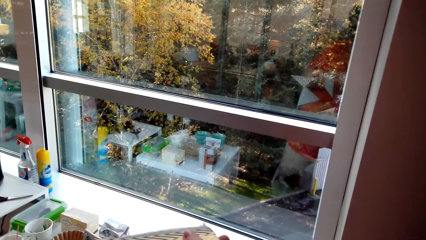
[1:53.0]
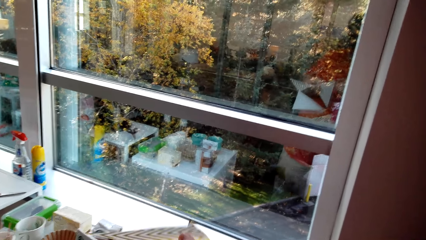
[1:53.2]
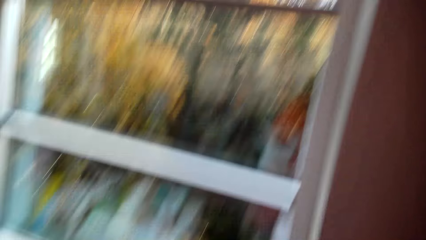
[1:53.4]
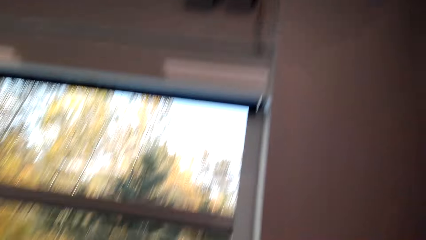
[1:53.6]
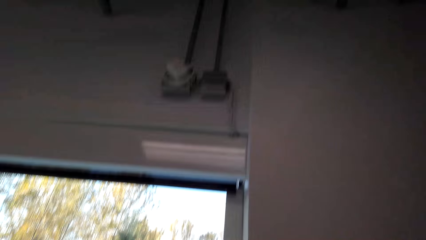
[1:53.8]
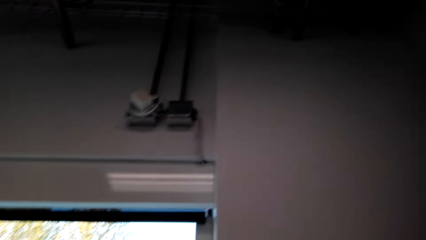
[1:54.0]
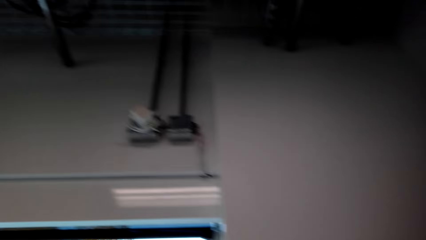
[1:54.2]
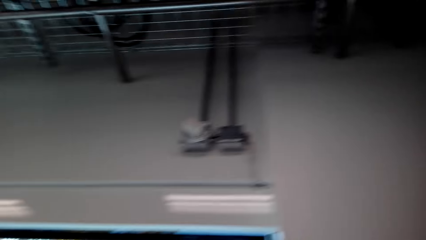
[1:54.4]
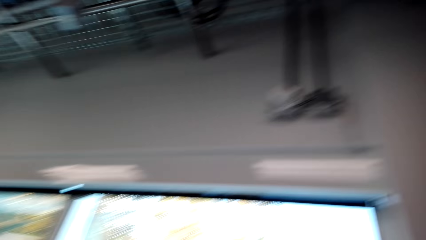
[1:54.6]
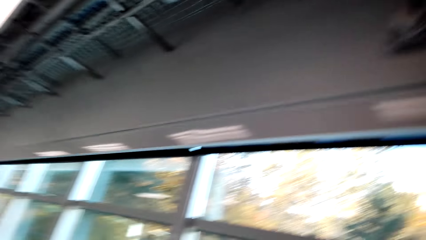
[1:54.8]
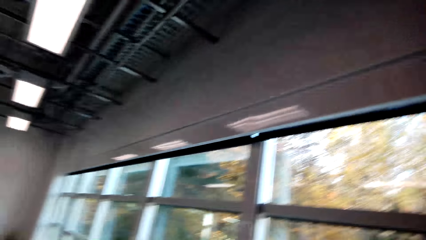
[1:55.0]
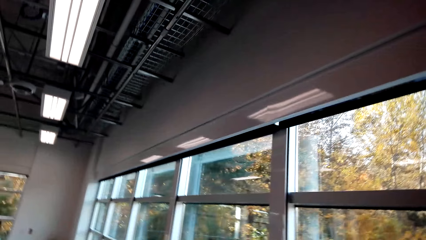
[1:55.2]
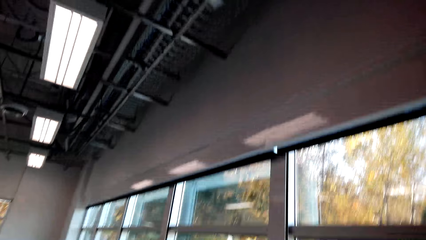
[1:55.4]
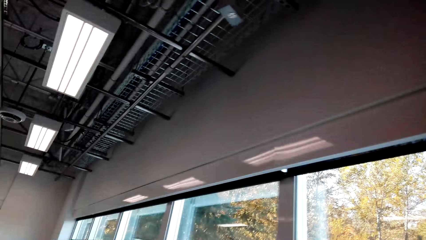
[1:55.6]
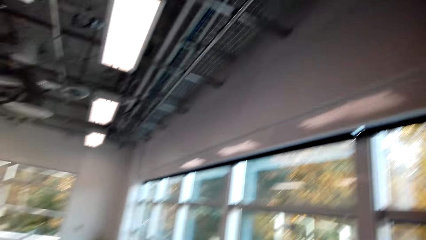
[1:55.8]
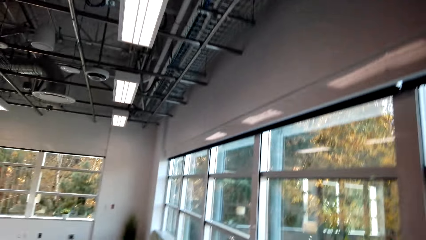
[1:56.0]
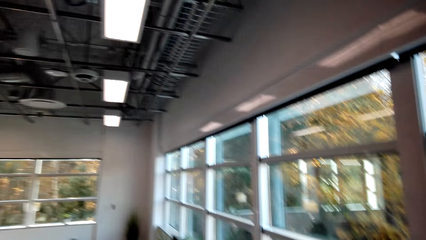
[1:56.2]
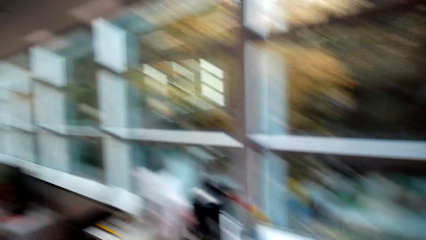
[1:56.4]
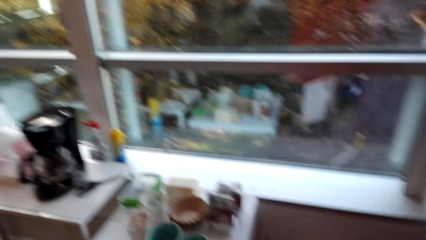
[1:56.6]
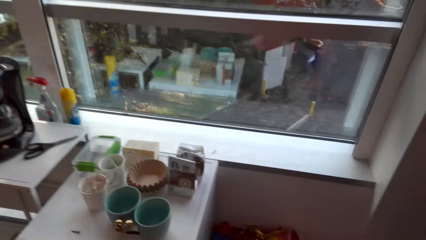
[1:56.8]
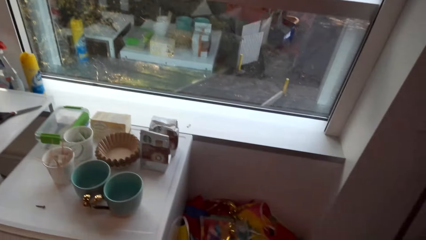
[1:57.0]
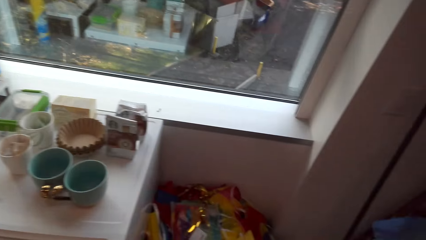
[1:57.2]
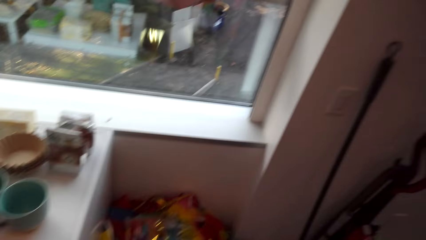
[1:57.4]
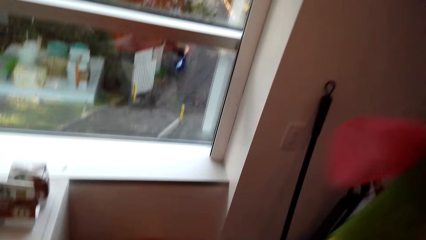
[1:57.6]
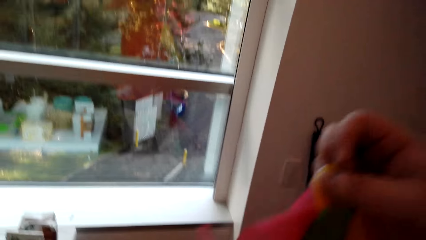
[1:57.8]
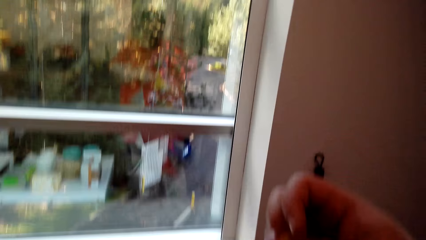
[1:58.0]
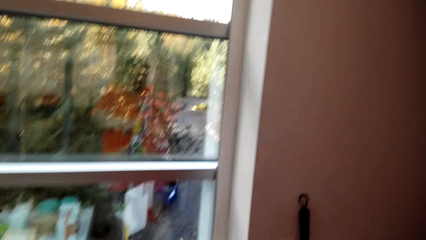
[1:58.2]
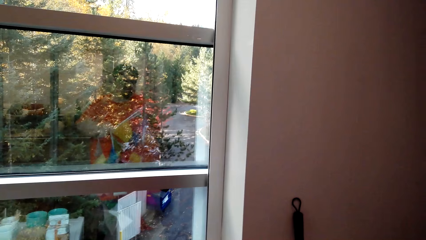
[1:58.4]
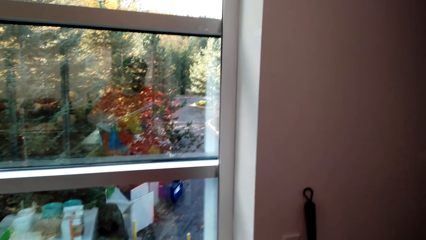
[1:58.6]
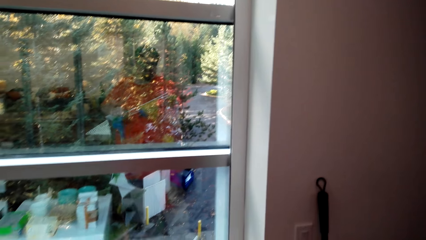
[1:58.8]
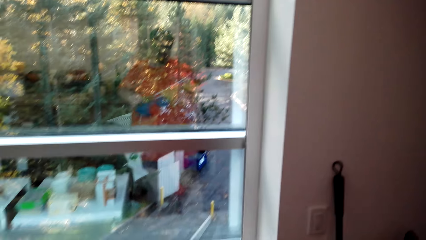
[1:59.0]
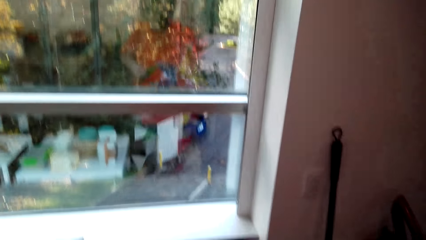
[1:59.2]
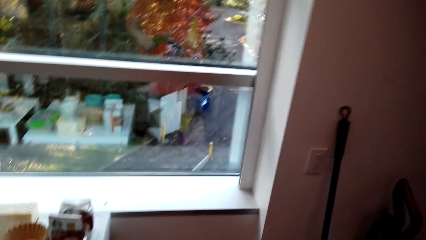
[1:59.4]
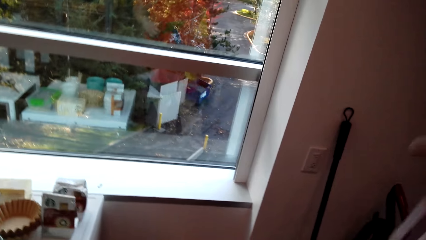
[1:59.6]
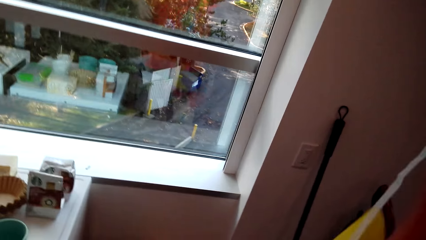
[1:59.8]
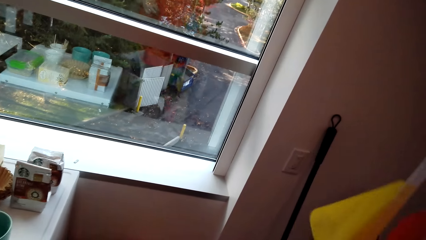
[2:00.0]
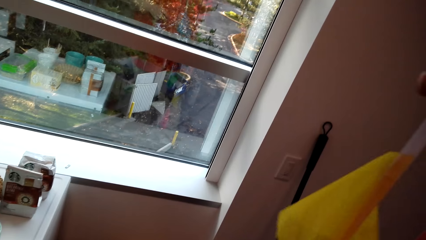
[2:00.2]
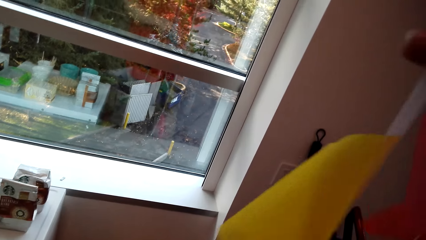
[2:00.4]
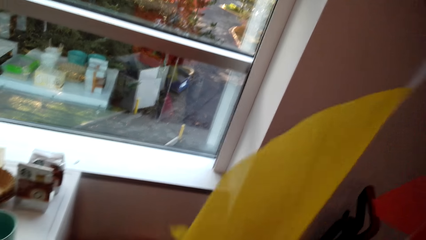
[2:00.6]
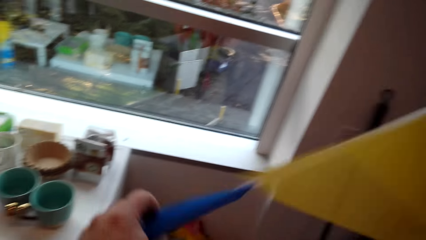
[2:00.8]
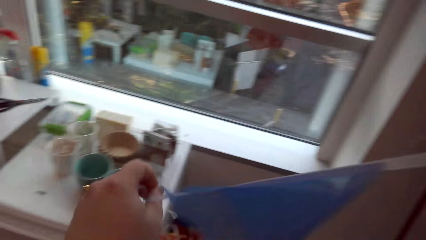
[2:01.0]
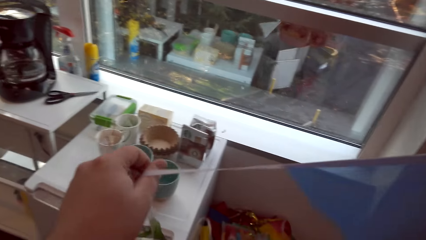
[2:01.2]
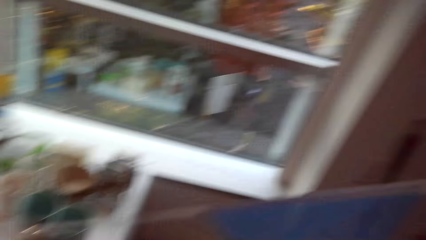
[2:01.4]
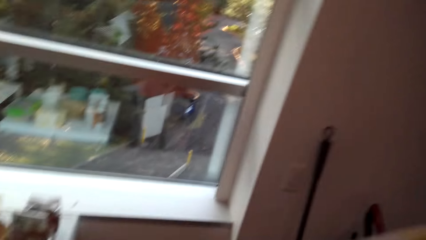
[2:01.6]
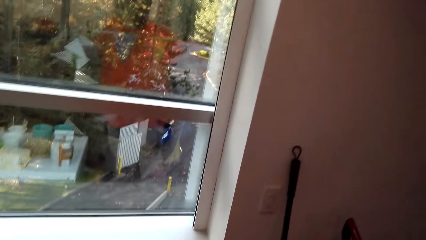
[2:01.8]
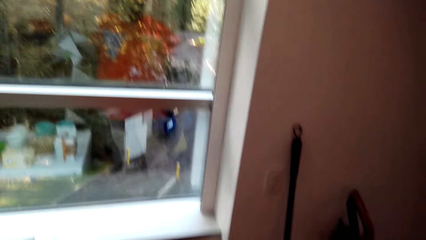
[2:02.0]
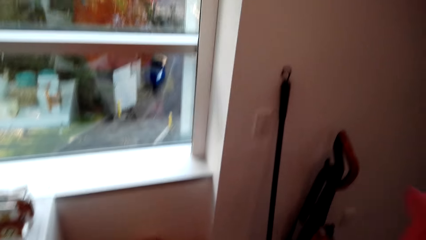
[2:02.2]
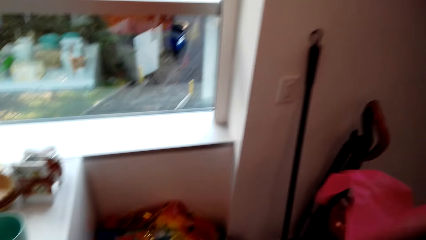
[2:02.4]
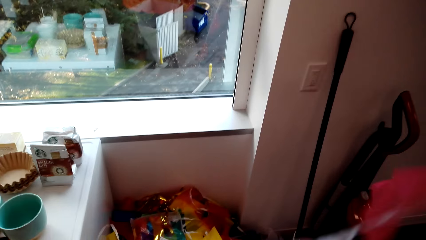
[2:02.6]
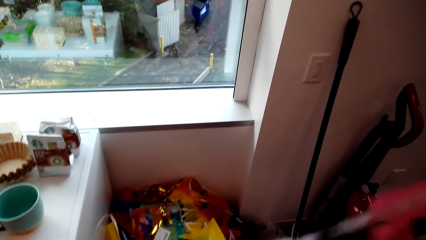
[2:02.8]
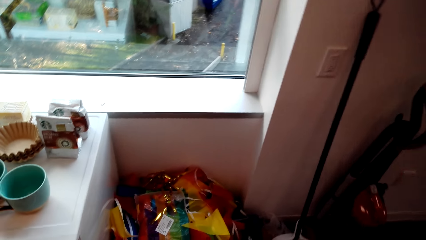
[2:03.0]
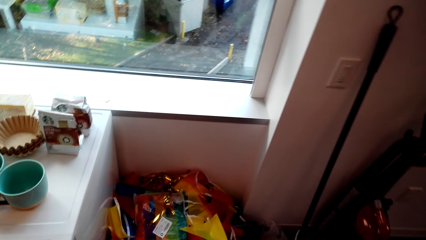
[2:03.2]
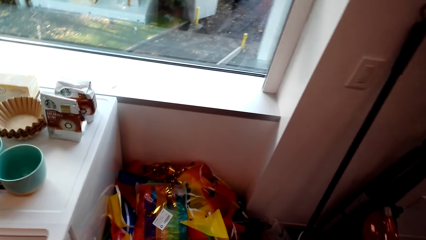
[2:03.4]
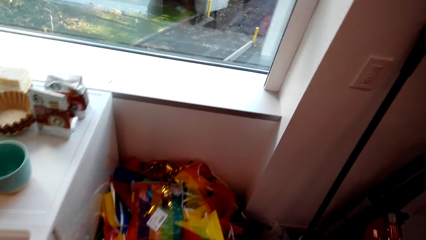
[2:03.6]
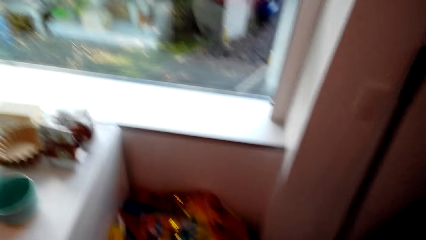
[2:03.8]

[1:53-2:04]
The camera wearer looks around the house. They check the decoration.

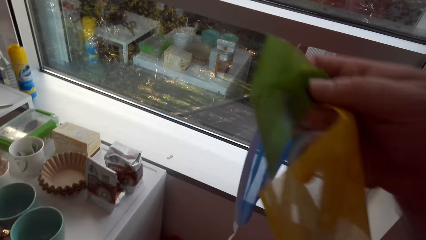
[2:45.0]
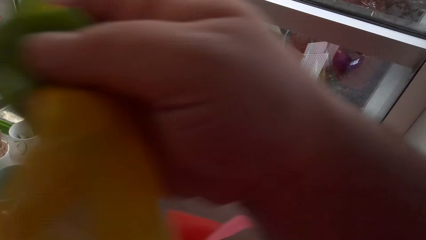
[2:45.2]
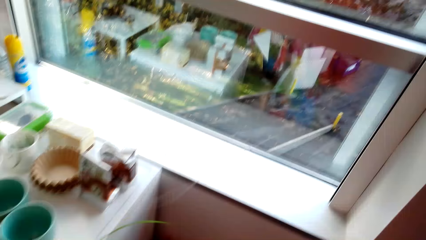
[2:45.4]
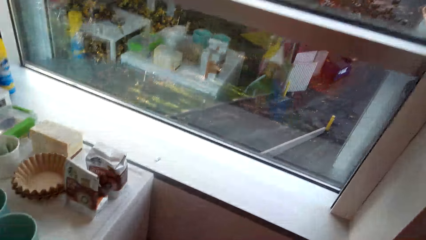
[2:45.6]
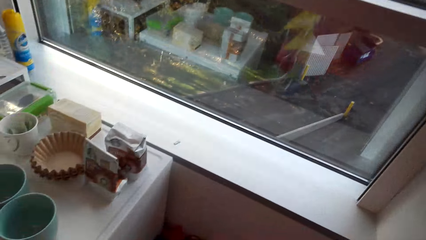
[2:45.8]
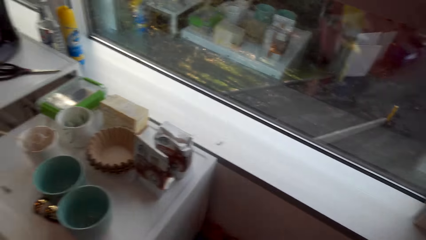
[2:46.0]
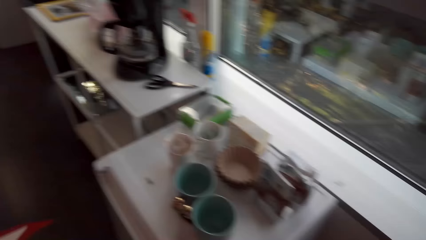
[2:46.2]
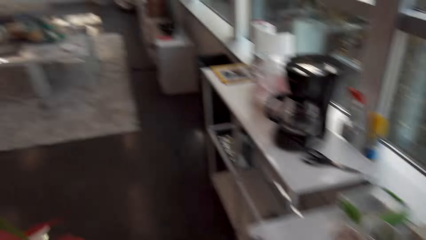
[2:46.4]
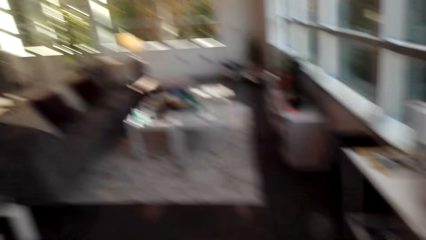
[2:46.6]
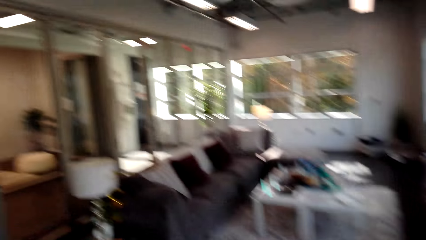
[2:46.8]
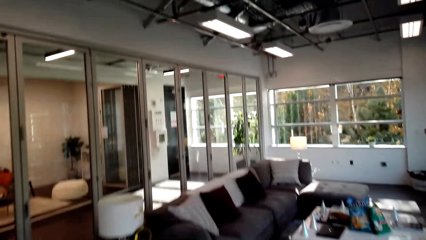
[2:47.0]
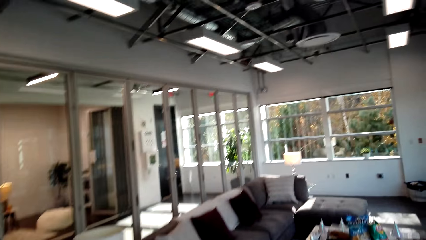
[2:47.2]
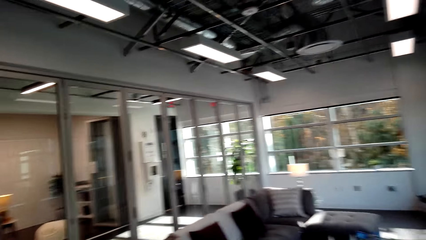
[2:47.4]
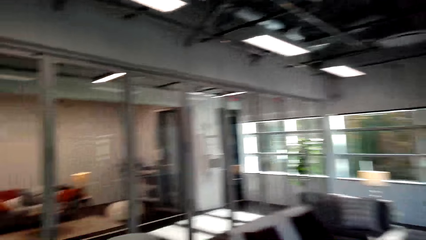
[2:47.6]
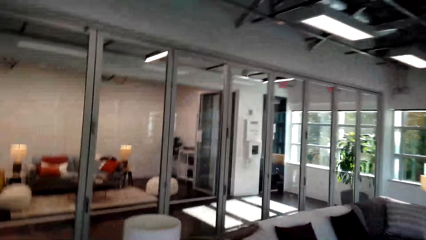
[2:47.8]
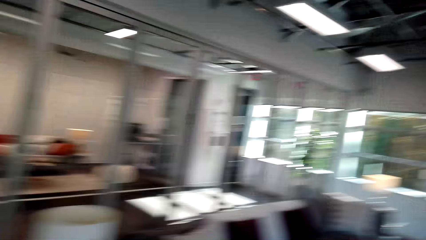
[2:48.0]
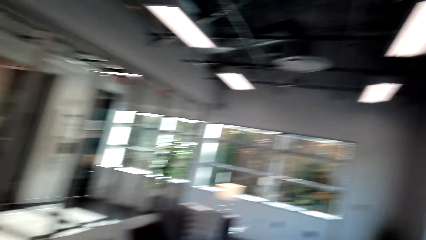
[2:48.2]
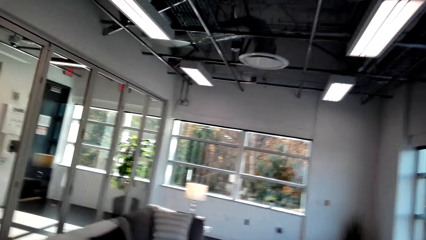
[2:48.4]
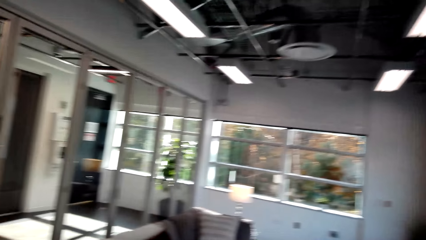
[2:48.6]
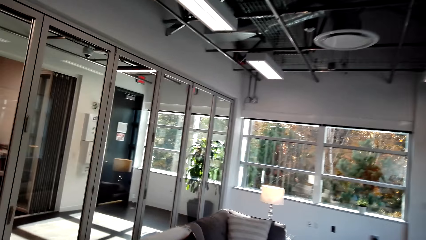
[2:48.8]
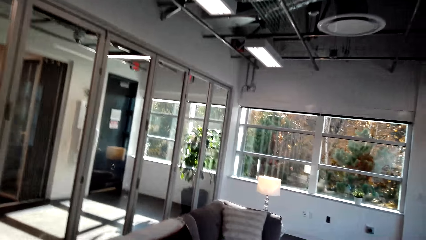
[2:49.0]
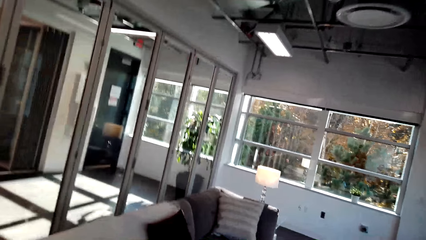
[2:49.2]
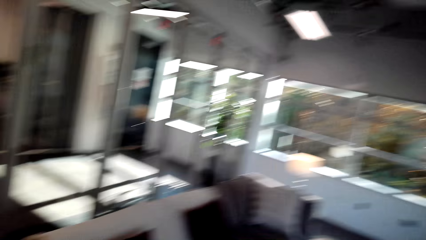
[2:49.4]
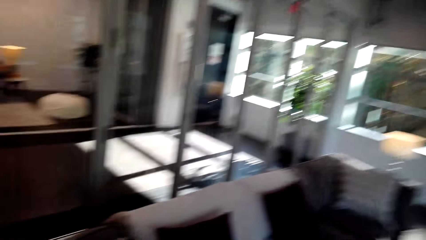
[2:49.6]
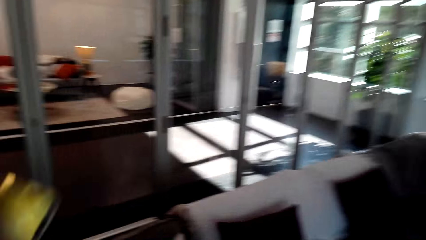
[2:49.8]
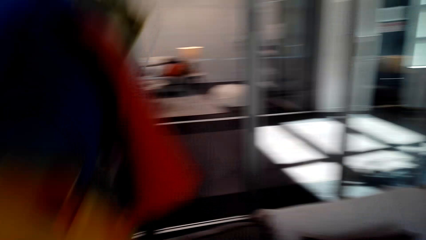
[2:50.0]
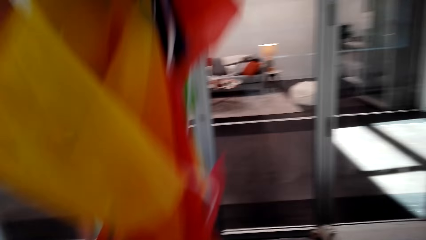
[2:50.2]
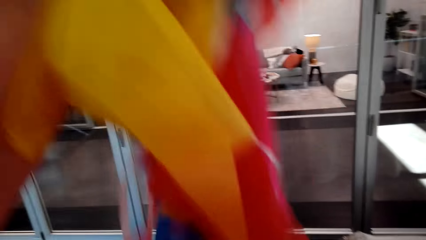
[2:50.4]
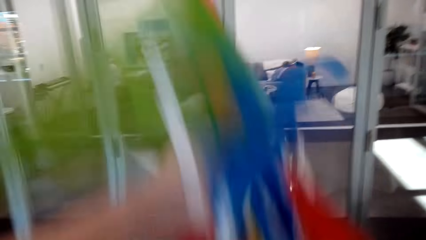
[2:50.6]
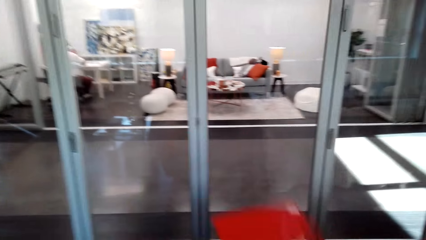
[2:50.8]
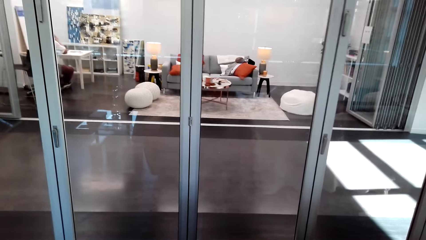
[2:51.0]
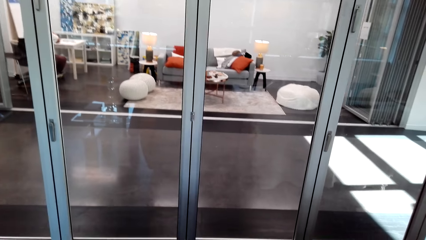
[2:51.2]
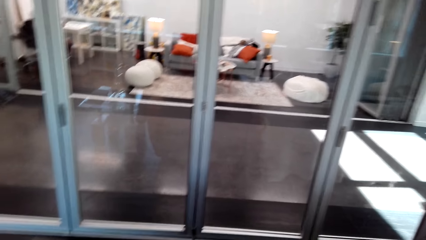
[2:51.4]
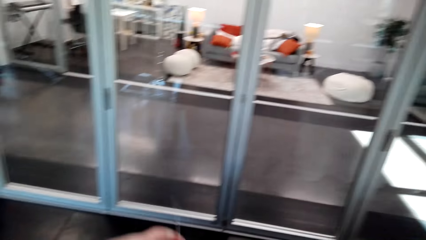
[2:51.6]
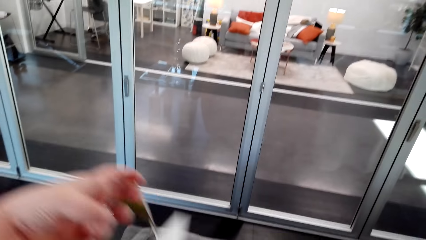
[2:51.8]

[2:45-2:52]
The camera wearer walks towards the living room. They put the bunting banner on the sofa and pick up the bunting banner.
